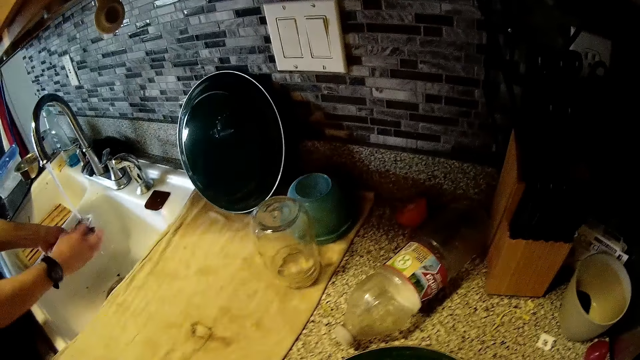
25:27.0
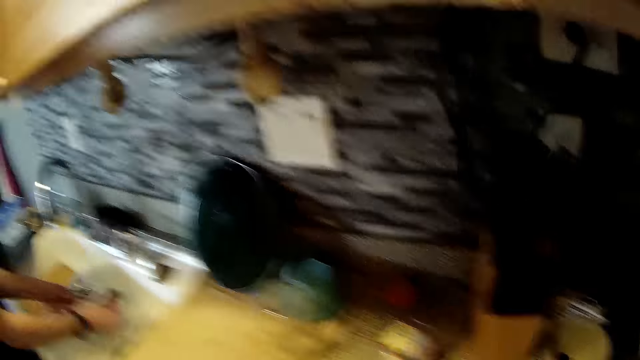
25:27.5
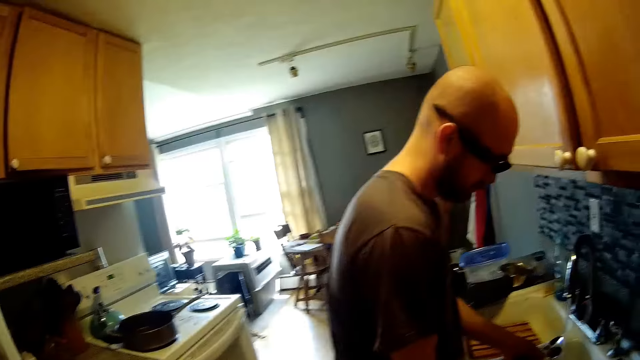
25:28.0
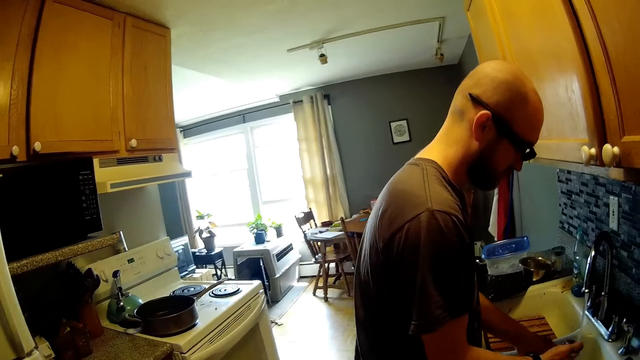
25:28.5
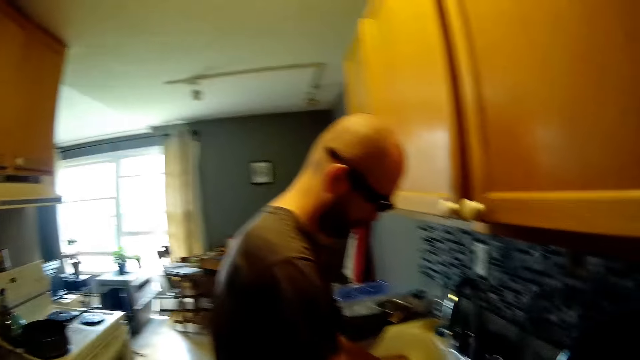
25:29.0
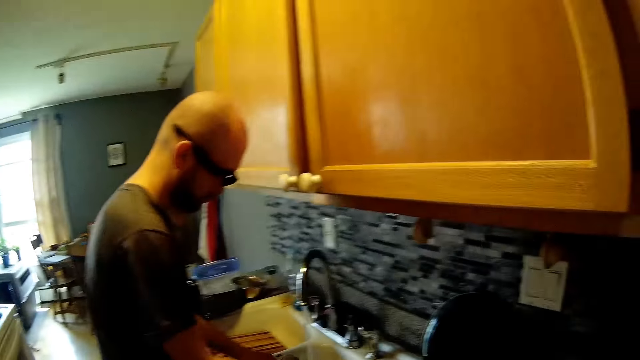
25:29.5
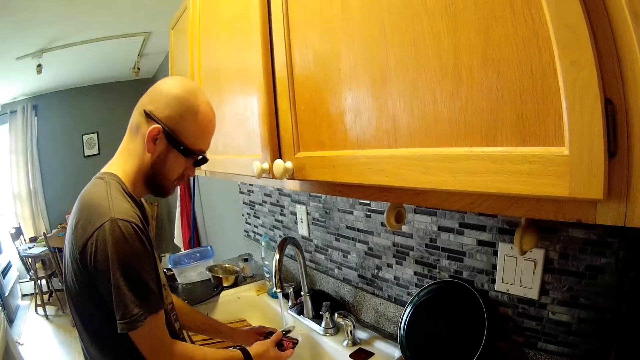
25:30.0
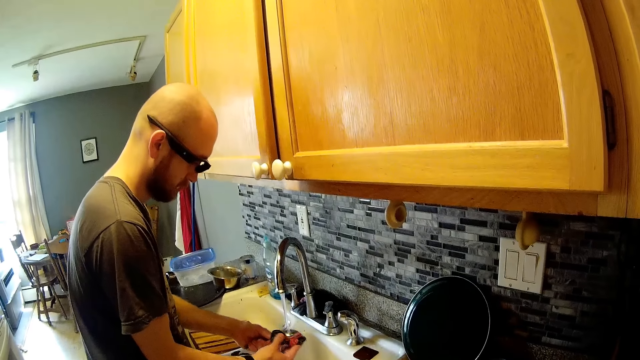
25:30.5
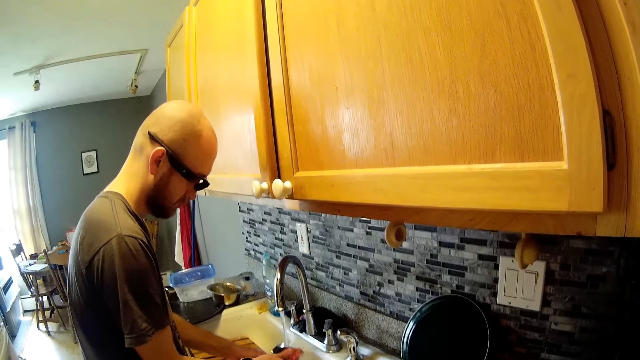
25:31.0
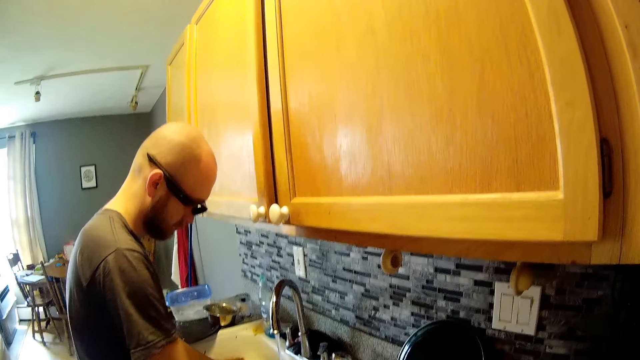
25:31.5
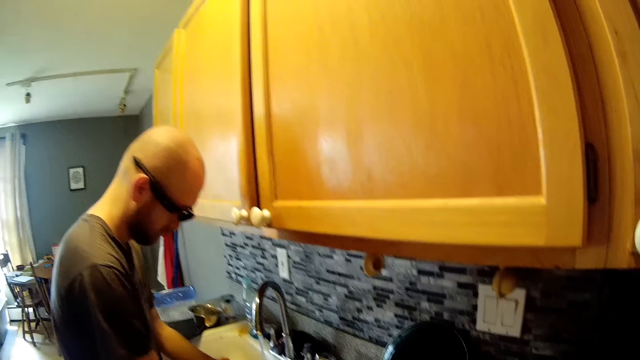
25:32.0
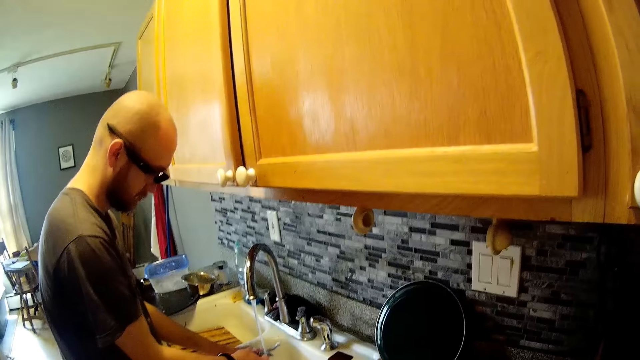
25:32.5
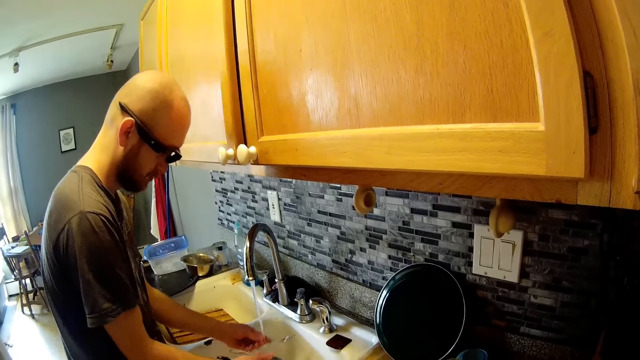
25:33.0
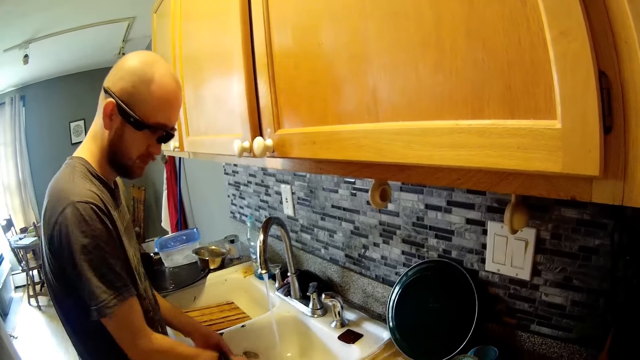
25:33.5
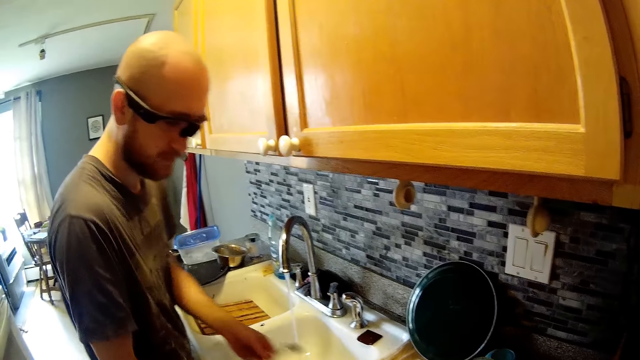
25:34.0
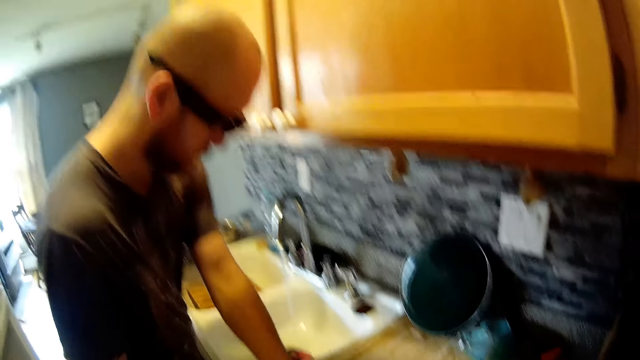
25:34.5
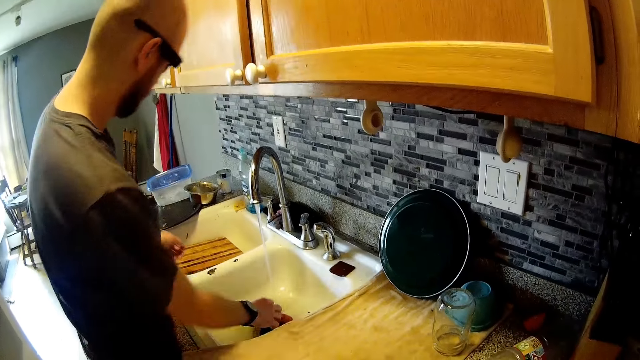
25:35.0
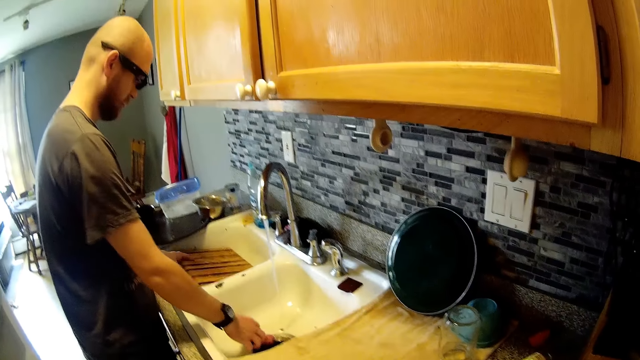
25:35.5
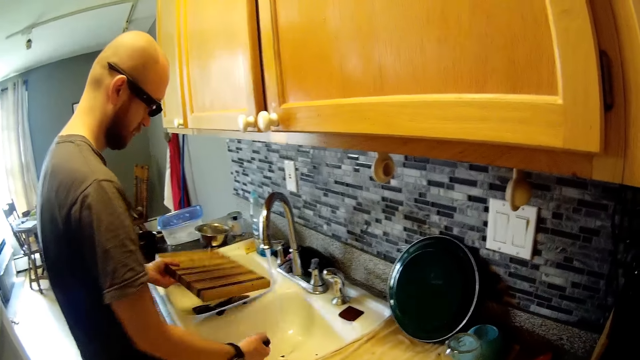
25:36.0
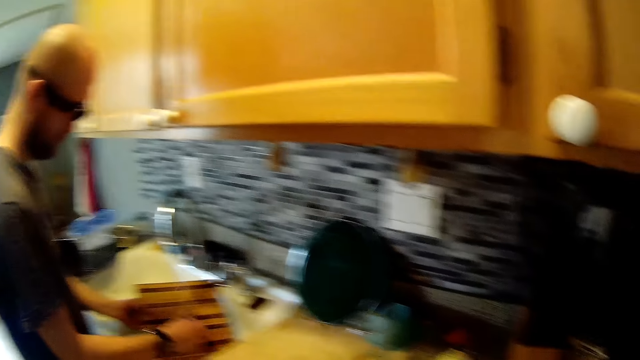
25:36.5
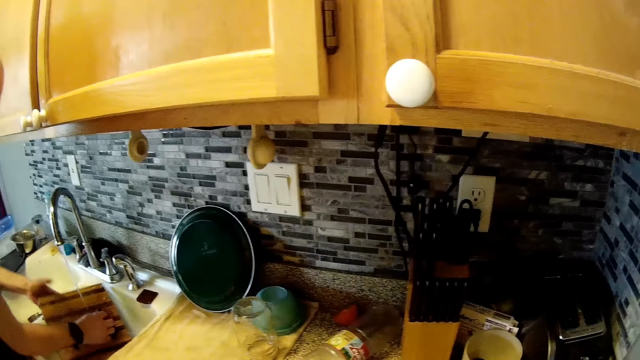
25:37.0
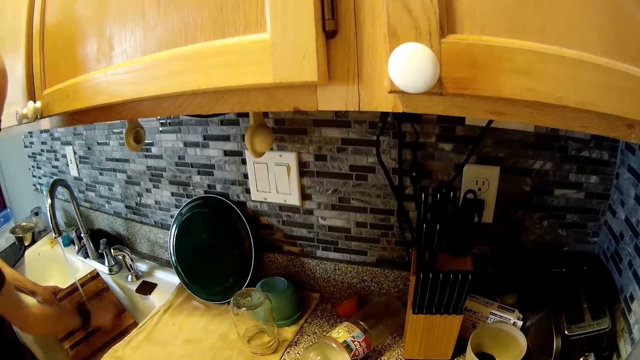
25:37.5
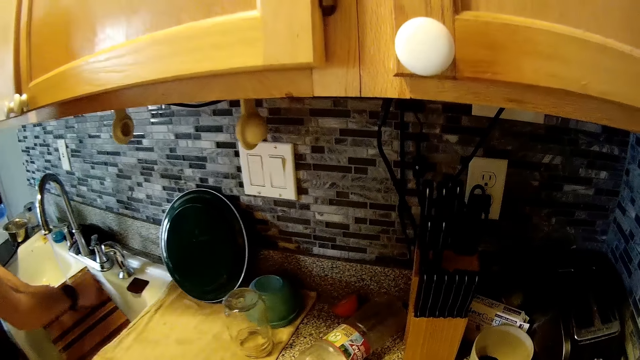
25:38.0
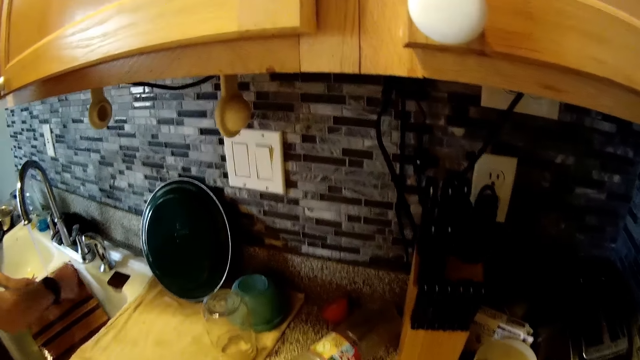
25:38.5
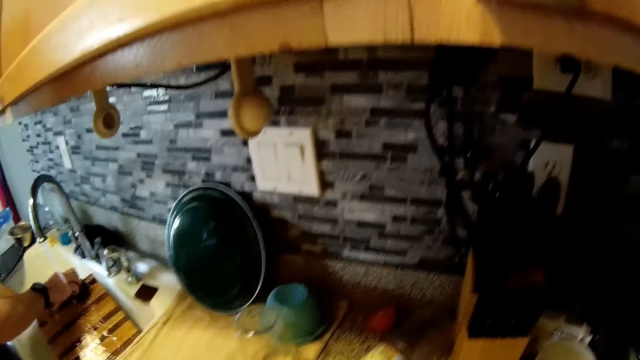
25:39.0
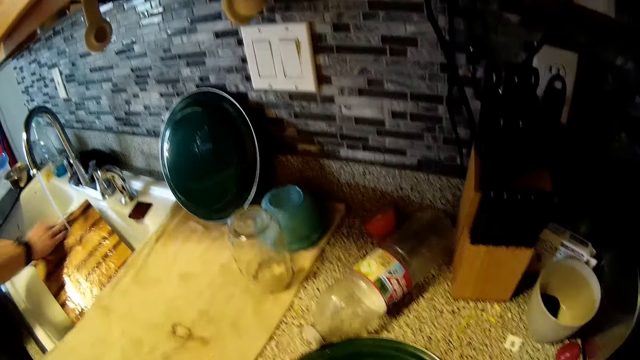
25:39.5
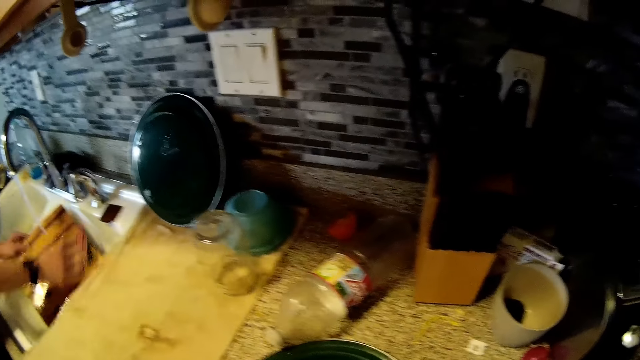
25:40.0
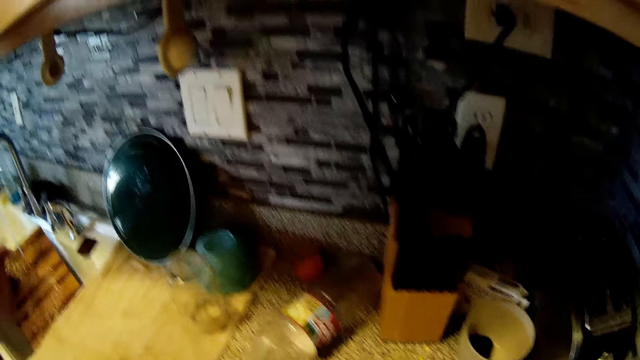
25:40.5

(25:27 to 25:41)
The man picks a chopping board from the sink with his left hand. The man picks the sponge from the sink with his right hand. The man washes the chopping board in the sink with the sponge in his right hand.

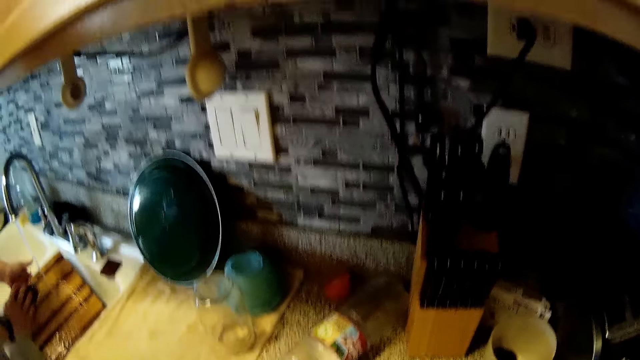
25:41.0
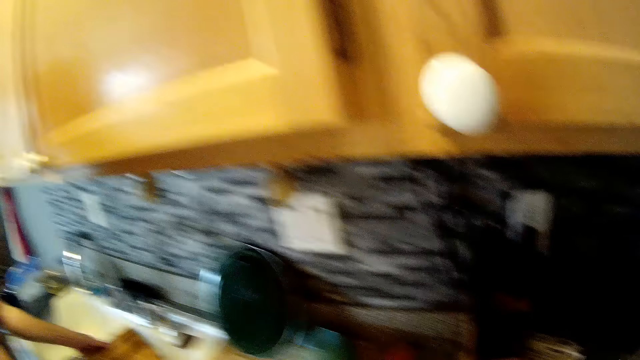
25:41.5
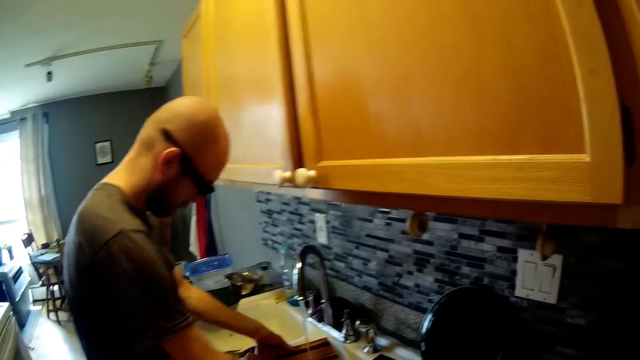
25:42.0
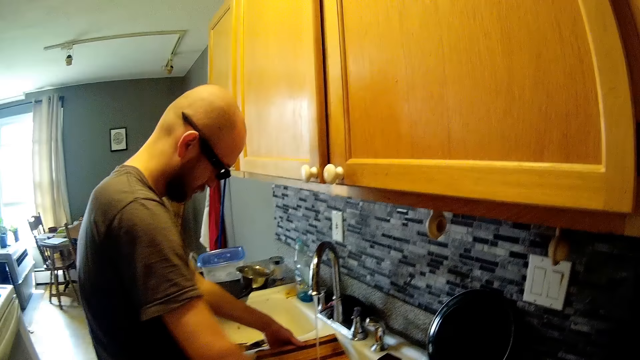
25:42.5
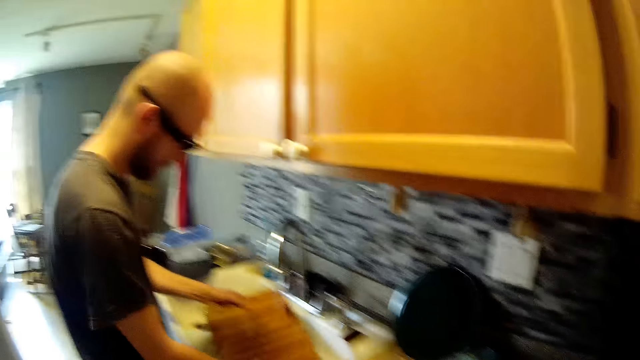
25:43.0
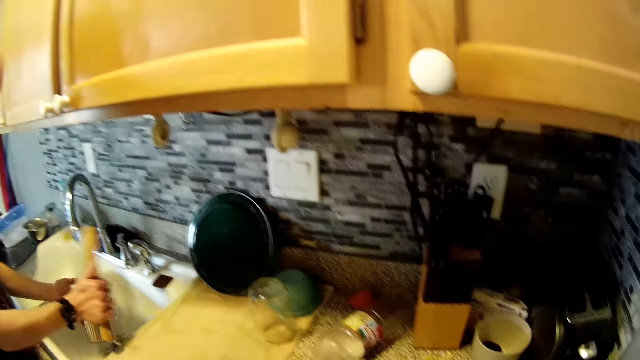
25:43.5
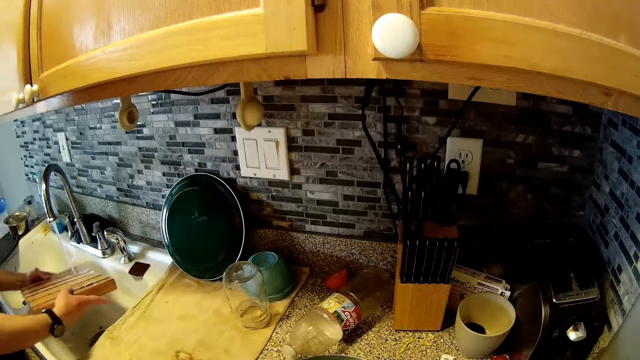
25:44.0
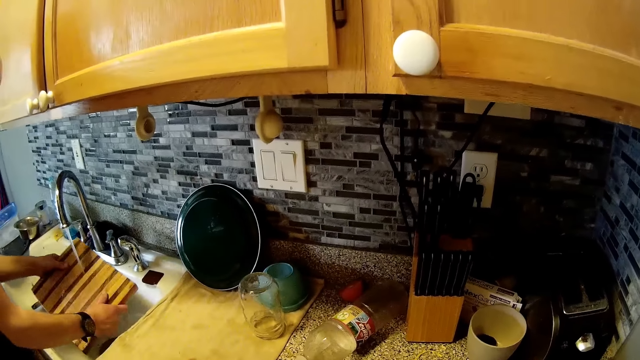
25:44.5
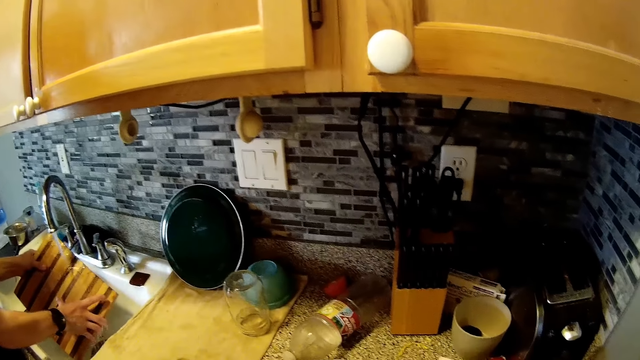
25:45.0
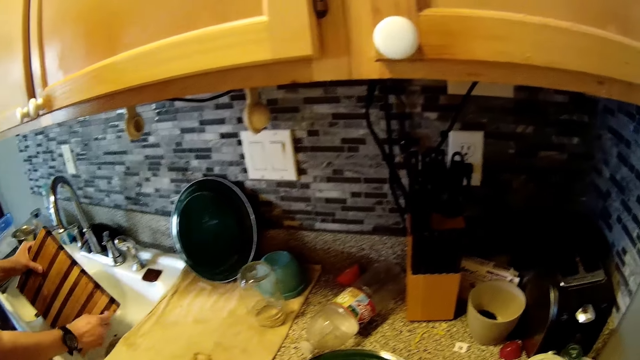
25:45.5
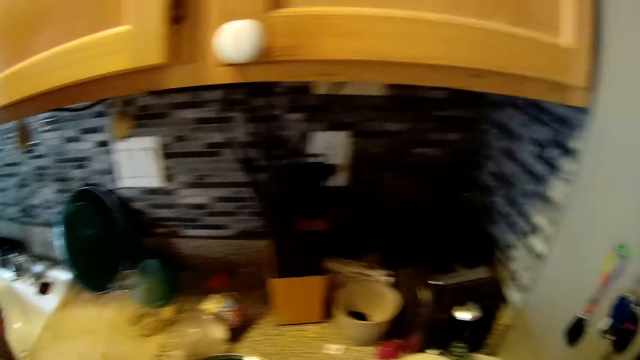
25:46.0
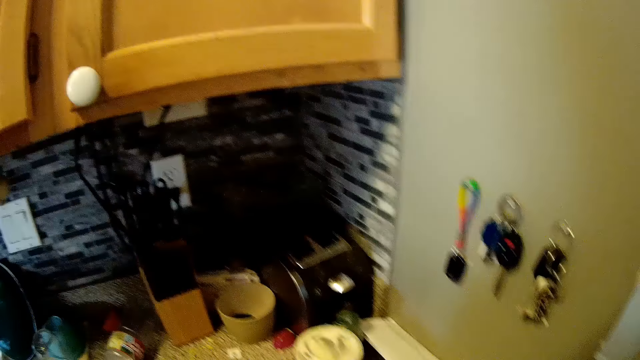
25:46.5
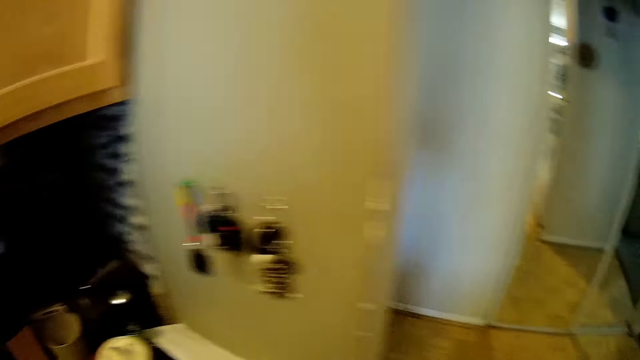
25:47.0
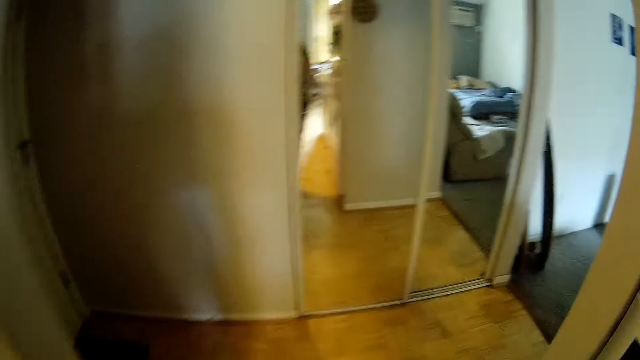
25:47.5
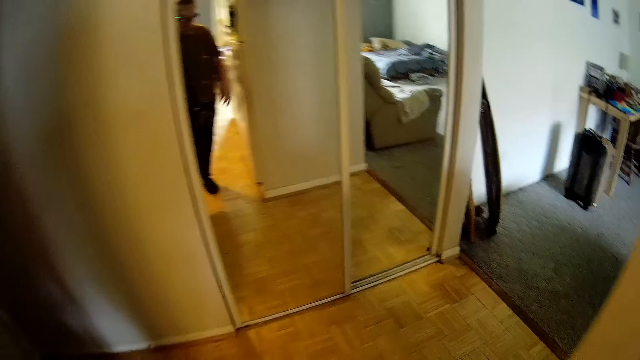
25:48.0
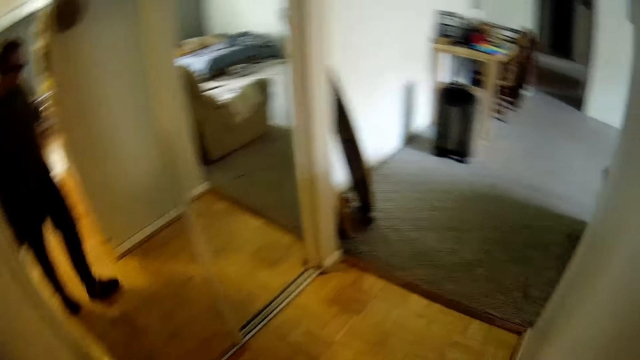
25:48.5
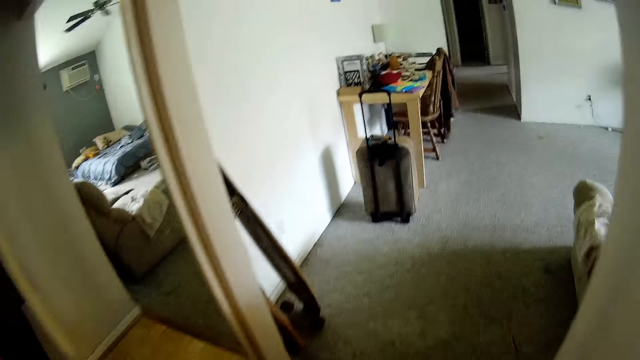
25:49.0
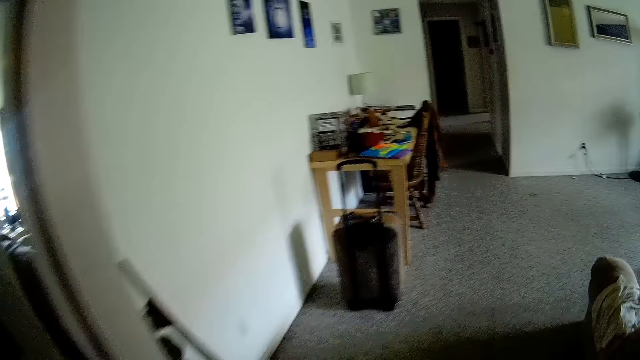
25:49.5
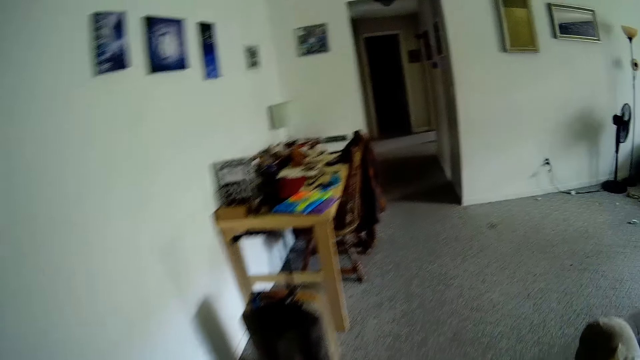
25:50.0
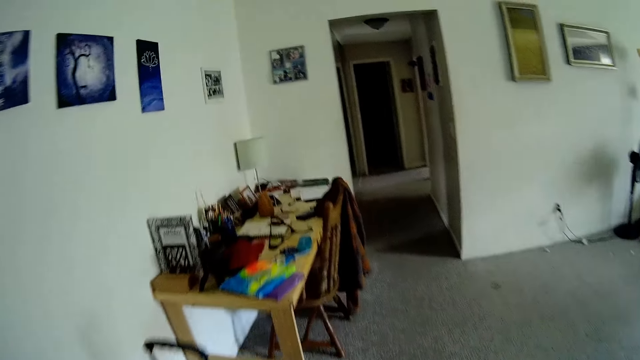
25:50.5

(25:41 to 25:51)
The man rinses the chopping board in his hands in the sink. The camera wearer talks to the man. They walk, and talk to the man. They walk towards a room from the kitchen.
